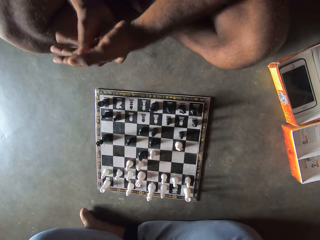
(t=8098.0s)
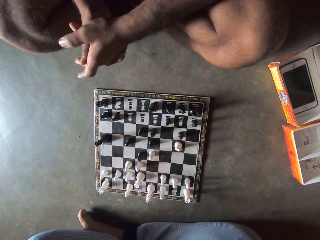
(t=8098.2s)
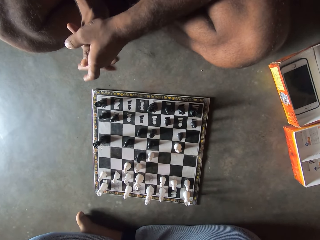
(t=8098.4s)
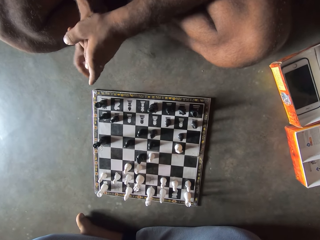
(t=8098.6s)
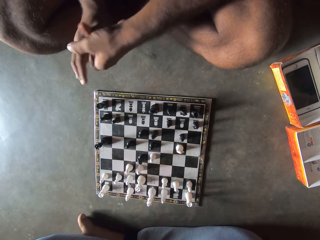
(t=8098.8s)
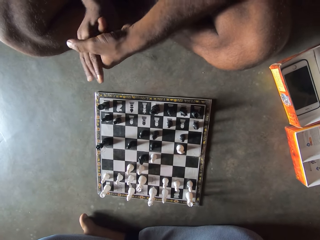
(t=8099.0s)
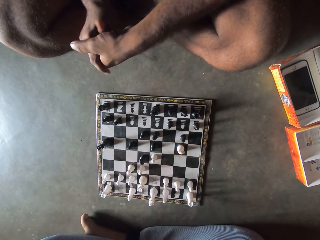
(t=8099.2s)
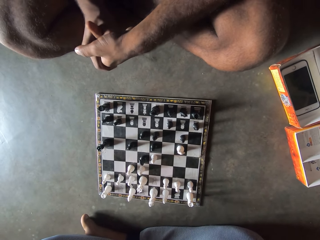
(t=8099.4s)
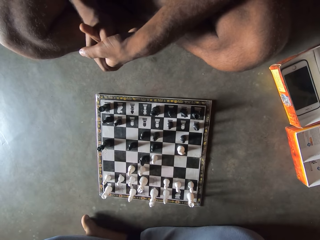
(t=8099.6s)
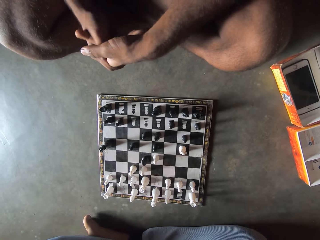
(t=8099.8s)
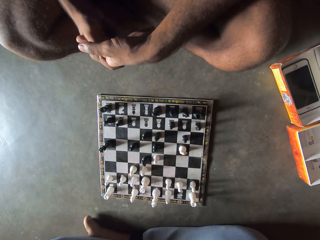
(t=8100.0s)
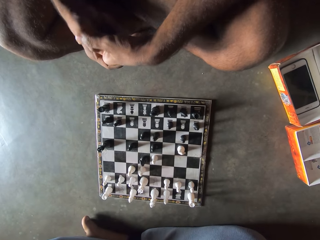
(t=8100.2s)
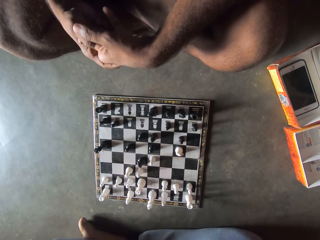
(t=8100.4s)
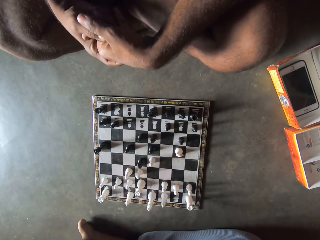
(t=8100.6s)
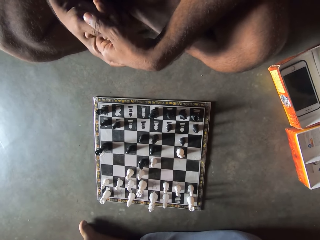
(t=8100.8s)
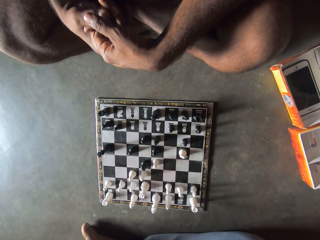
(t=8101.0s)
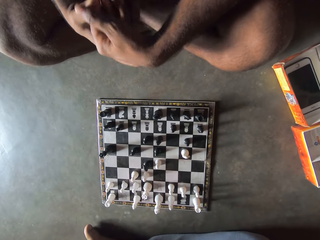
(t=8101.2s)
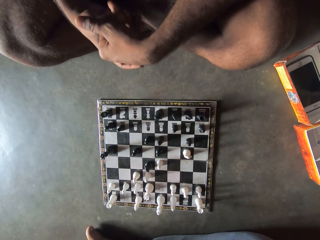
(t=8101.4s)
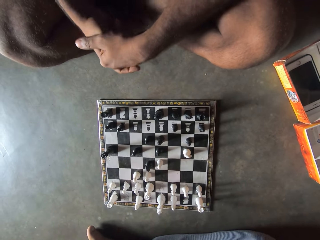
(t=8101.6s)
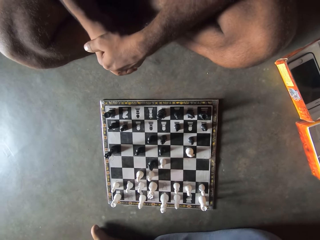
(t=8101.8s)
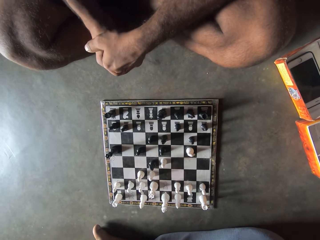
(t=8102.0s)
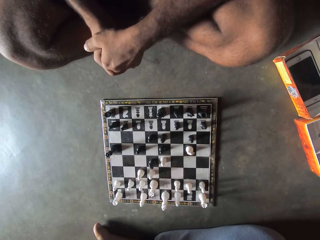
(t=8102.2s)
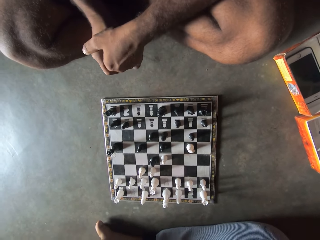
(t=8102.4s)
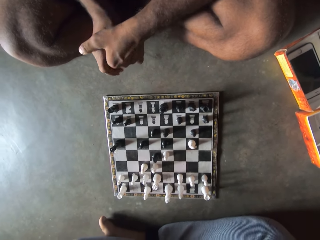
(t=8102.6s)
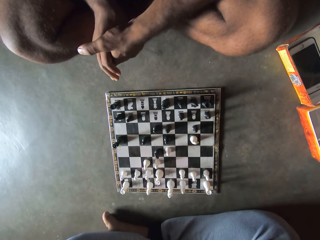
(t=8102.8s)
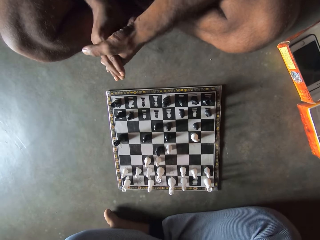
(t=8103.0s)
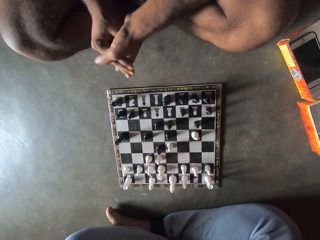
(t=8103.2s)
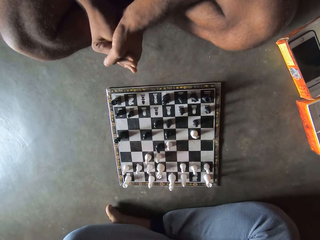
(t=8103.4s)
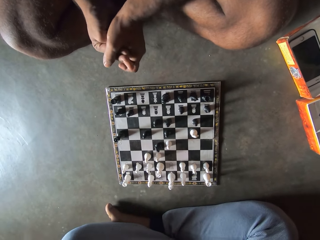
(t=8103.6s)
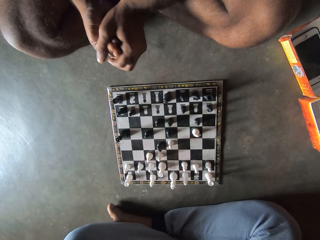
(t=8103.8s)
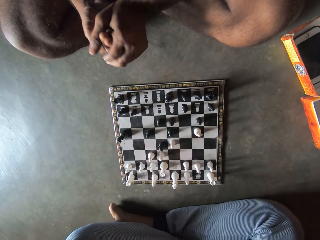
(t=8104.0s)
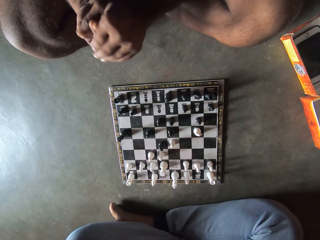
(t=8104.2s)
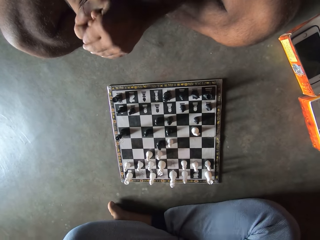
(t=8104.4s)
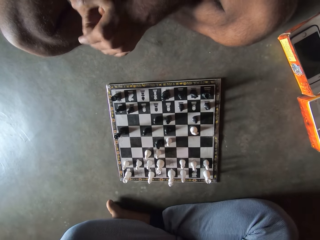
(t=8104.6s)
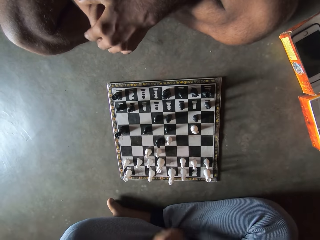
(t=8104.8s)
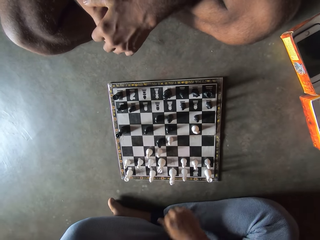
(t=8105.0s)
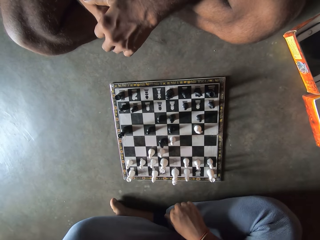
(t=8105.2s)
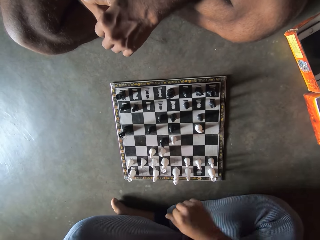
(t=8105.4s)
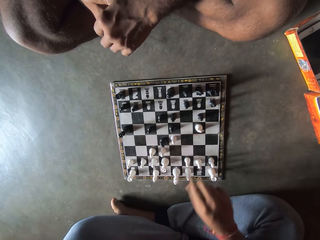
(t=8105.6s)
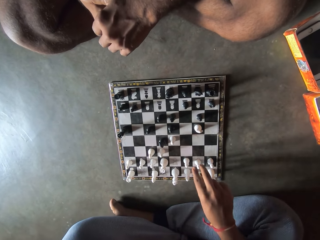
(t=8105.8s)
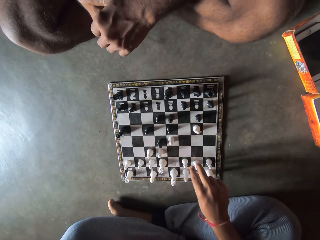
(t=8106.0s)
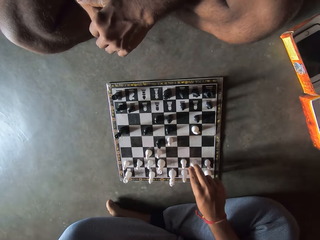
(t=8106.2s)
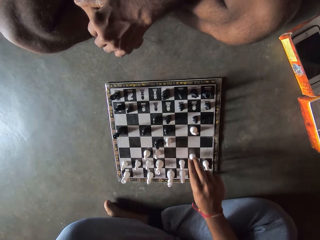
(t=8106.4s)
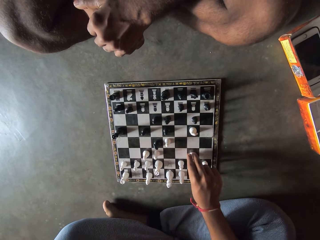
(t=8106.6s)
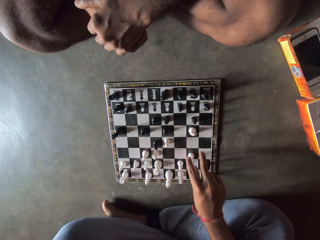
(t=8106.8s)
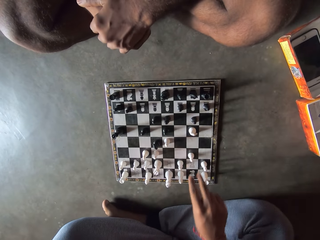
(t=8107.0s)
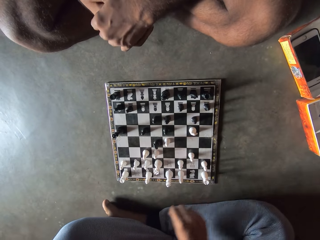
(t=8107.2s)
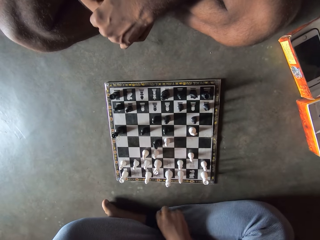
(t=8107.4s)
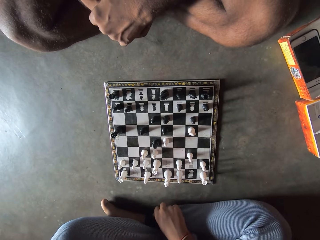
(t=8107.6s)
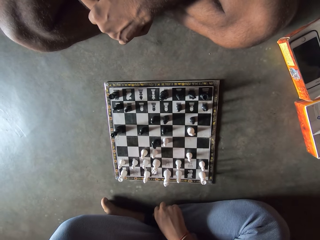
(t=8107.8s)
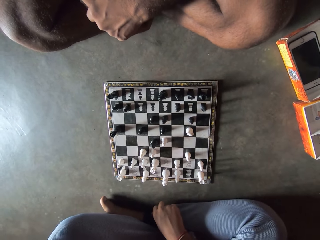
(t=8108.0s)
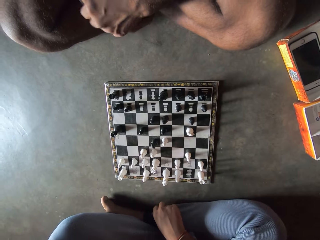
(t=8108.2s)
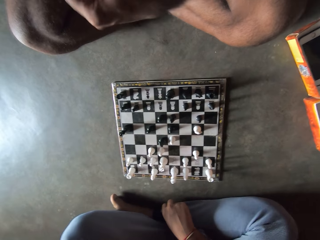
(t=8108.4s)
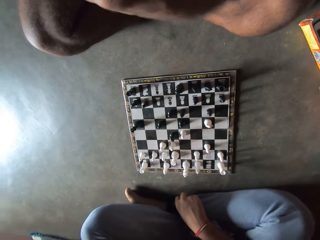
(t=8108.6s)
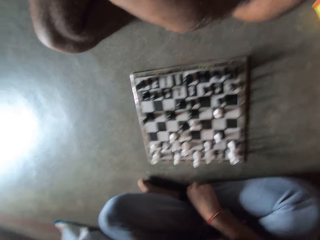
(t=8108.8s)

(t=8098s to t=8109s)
The camera wearer moves a white piece on the chess board. A man moves a pawn on the chessboard.

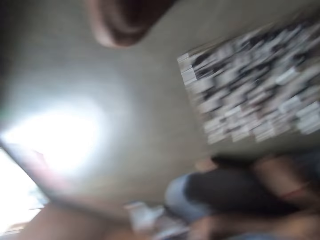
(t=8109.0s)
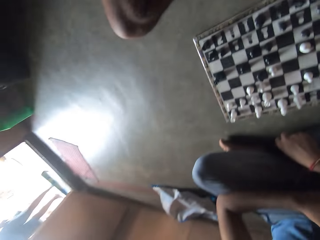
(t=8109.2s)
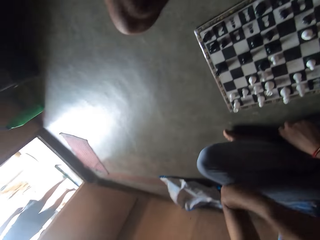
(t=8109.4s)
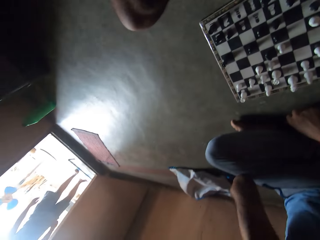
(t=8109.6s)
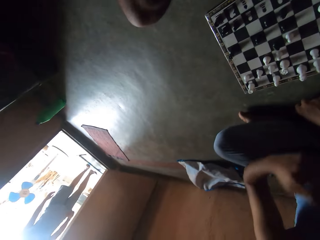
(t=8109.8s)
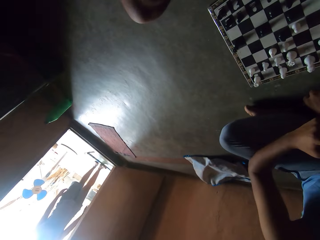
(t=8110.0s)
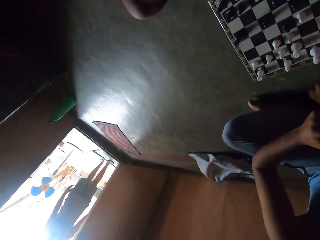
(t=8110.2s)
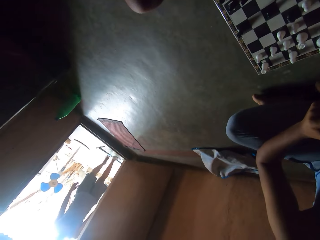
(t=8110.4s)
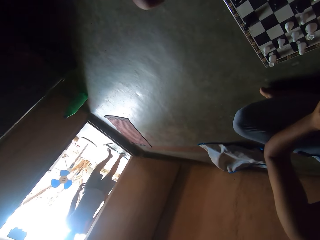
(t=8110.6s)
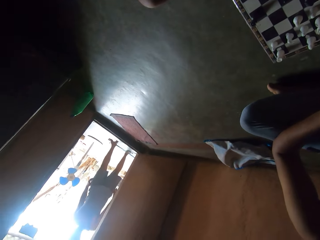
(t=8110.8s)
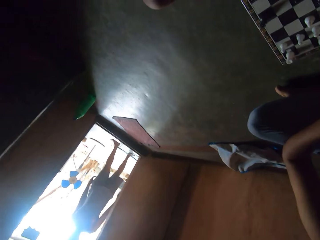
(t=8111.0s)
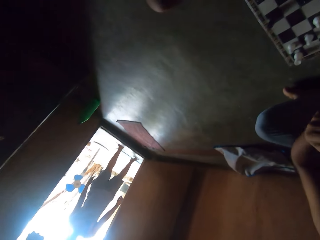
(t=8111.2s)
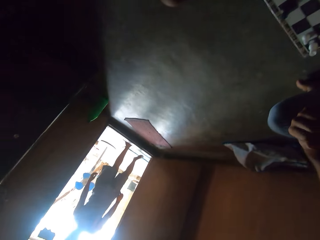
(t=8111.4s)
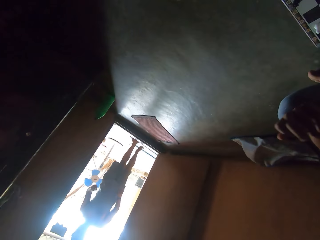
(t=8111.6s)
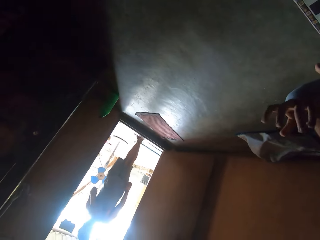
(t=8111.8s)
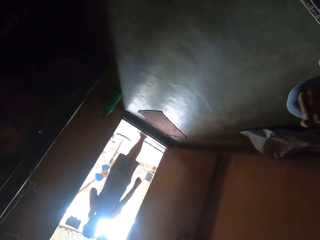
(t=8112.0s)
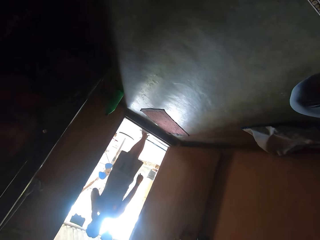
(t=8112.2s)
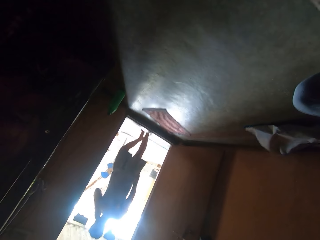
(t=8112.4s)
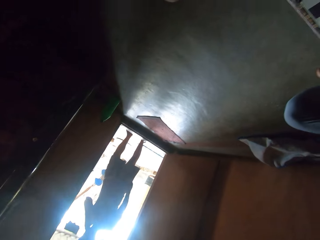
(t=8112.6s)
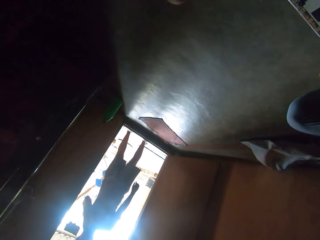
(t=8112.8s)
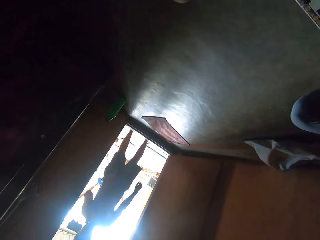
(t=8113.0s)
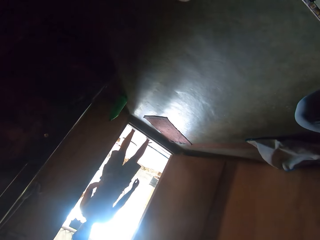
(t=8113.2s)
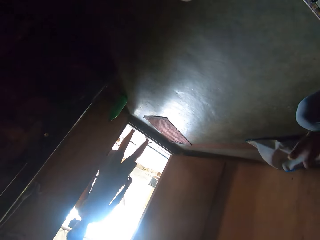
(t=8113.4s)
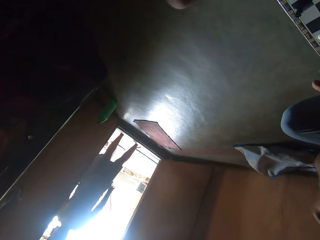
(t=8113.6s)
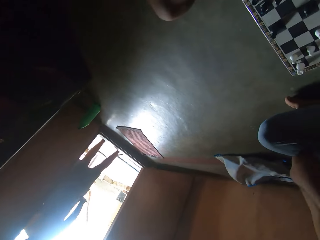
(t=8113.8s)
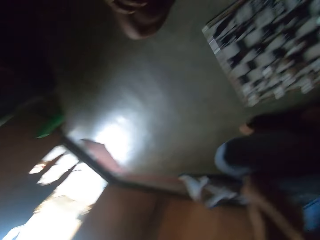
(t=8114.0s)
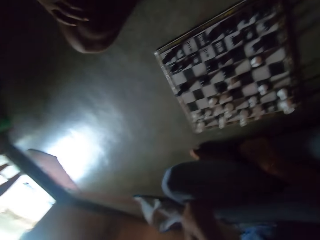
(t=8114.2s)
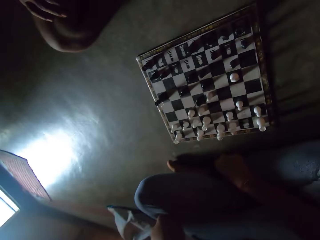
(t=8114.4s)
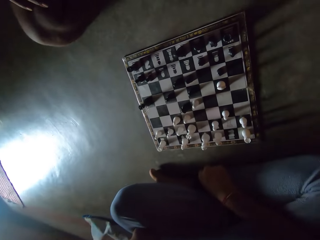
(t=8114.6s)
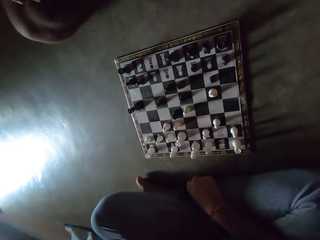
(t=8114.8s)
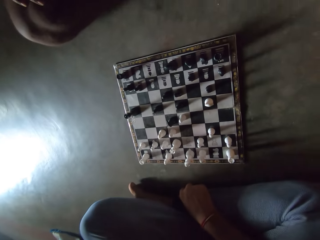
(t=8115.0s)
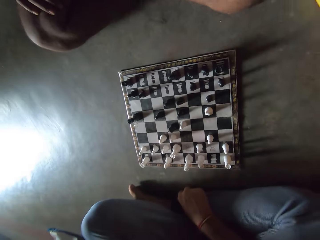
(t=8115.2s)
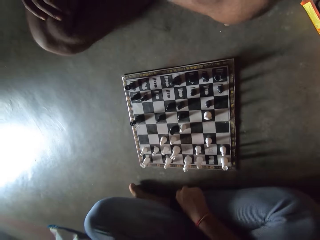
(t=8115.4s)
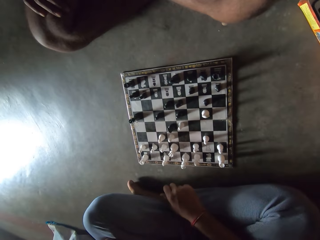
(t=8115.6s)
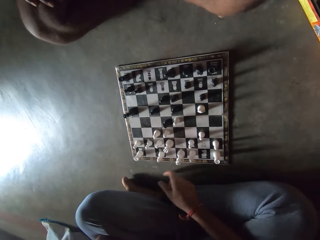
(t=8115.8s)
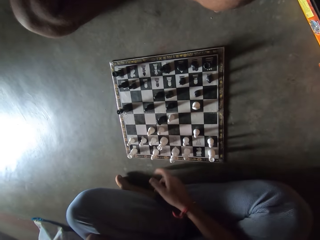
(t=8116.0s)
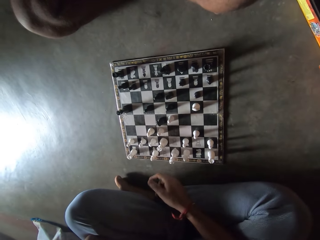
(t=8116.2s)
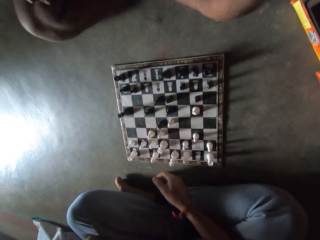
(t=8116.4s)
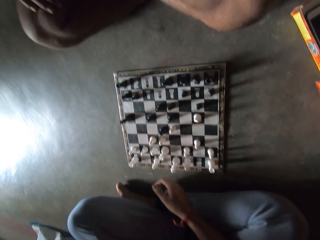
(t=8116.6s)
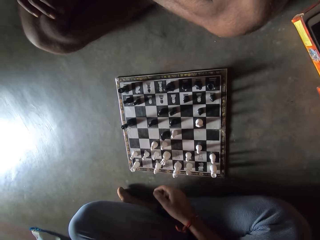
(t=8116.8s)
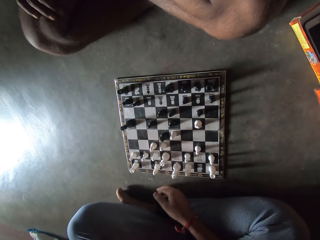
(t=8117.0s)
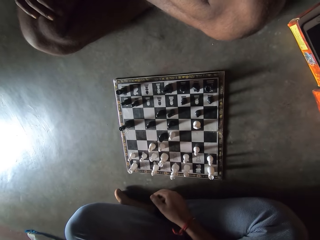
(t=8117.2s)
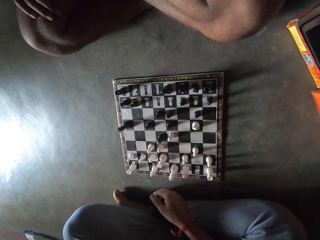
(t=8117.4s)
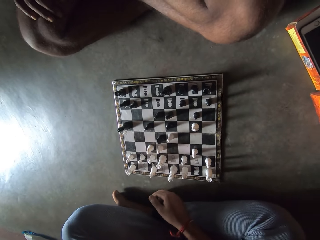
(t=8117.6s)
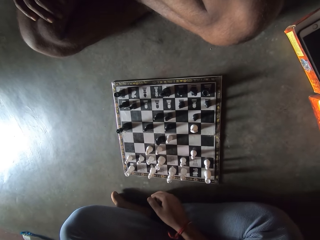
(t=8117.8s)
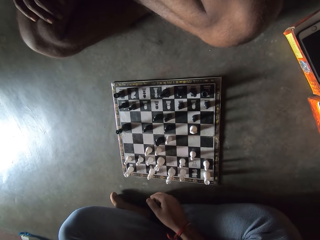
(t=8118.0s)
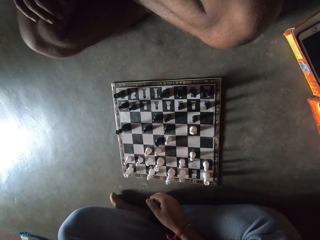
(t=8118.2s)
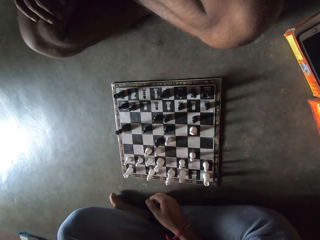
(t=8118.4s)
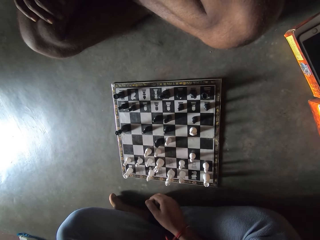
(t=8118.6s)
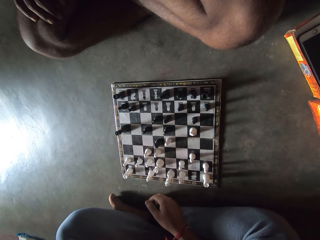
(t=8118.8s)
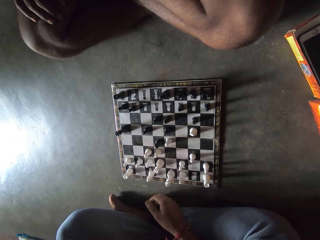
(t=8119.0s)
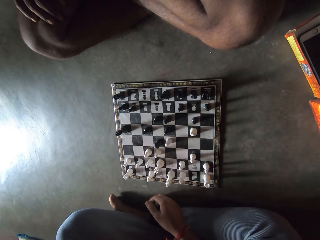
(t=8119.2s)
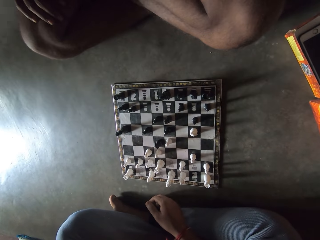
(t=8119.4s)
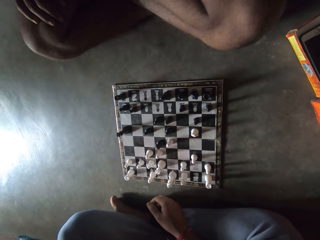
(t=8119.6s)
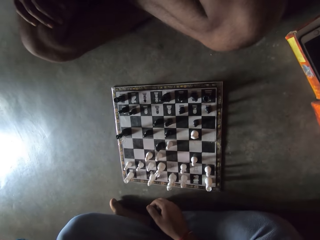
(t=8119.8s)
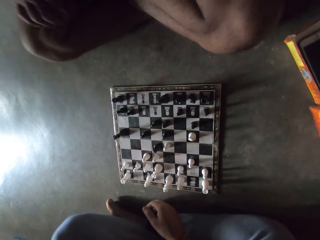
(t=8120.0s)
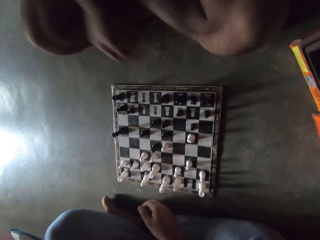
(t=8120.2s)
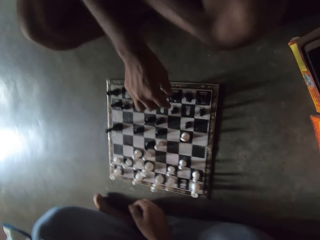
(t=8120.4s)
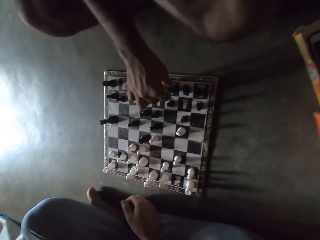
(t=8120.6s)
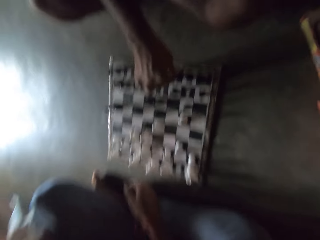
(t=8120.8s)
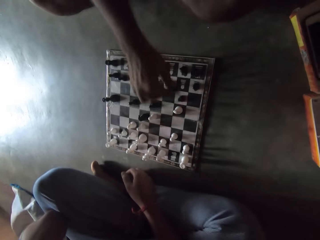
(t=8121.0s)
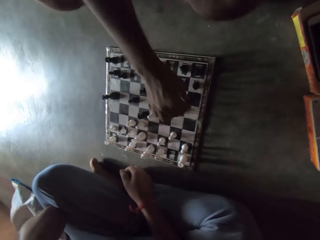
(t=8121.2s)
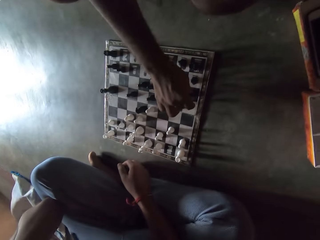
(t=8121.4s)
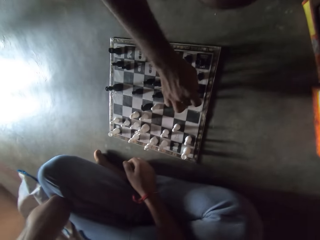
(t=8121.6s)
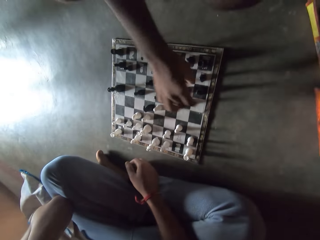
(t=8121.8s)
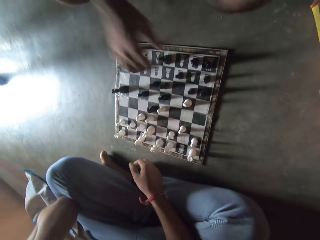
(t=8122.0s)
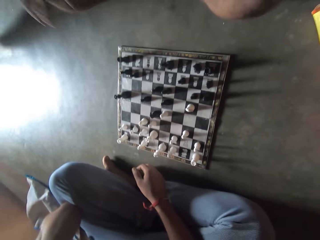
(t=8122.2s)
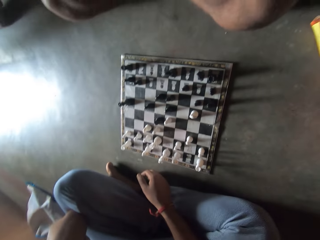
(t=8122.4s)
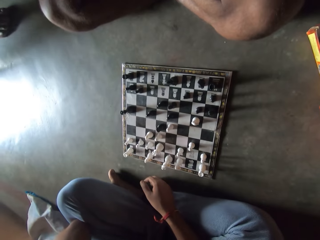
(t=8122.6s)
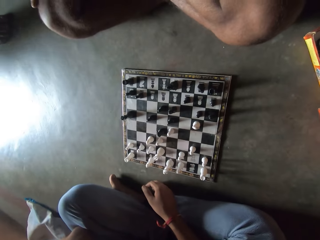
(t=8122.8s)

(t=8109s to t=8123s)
The camera wearer looks towards the door. A man approaches the door. The camera wearer talks to the man. They look around. The man stands at the door. The camera wearer looks at the chess board. The man interacts with another man. The other man moves another black piece on the chess board.
